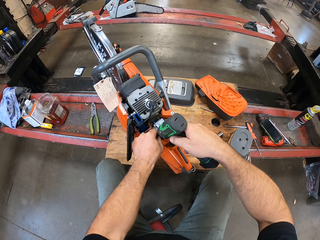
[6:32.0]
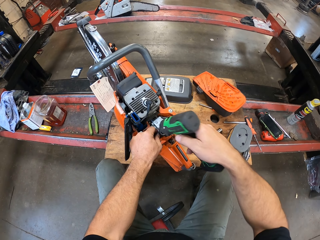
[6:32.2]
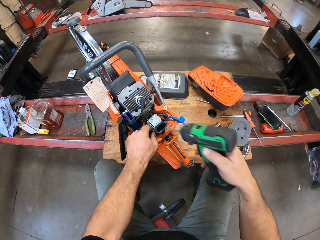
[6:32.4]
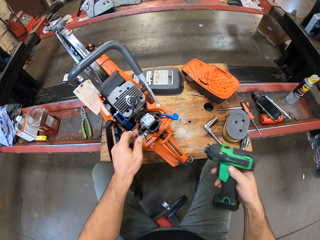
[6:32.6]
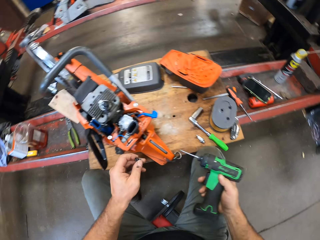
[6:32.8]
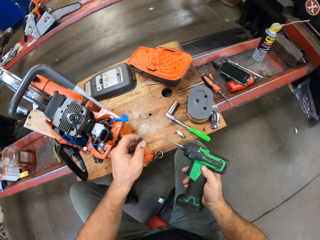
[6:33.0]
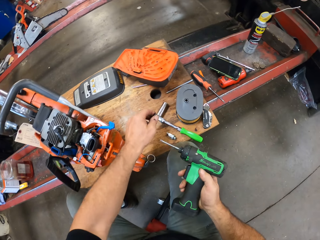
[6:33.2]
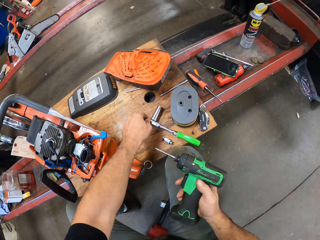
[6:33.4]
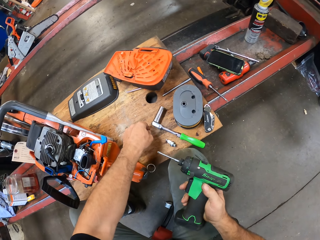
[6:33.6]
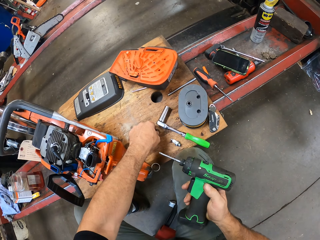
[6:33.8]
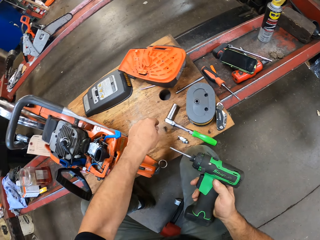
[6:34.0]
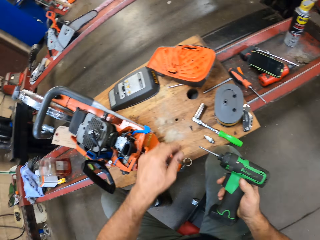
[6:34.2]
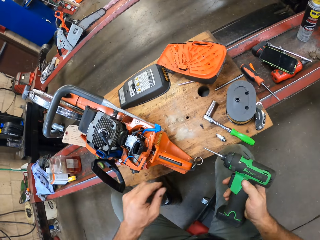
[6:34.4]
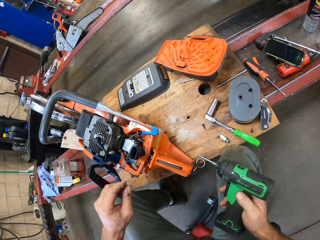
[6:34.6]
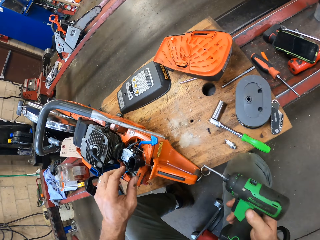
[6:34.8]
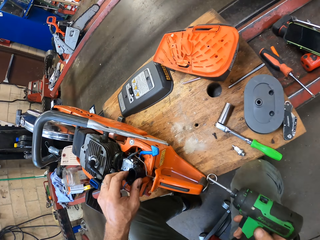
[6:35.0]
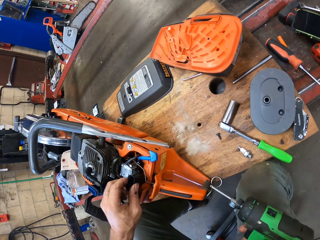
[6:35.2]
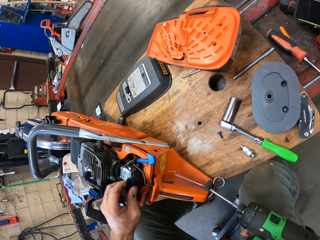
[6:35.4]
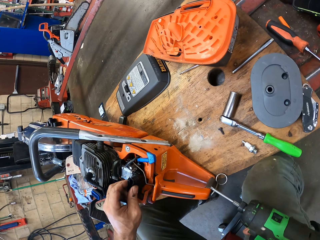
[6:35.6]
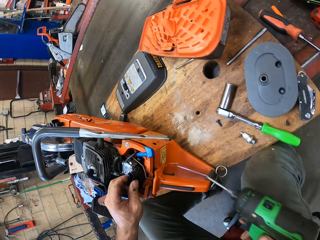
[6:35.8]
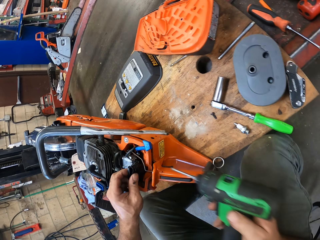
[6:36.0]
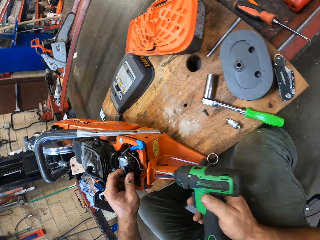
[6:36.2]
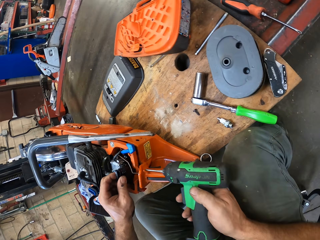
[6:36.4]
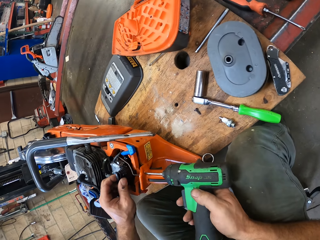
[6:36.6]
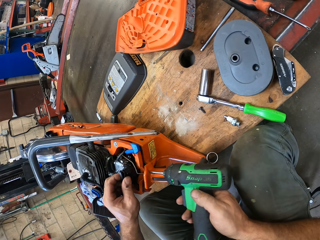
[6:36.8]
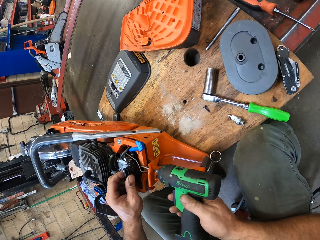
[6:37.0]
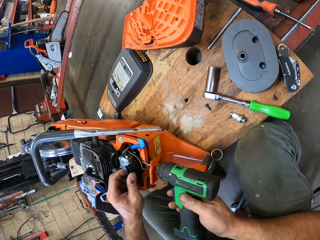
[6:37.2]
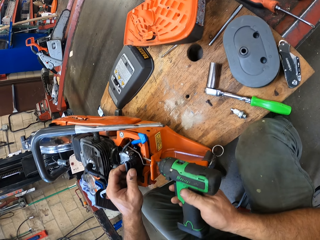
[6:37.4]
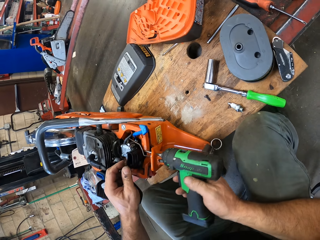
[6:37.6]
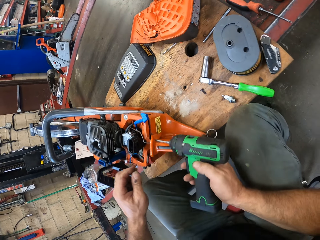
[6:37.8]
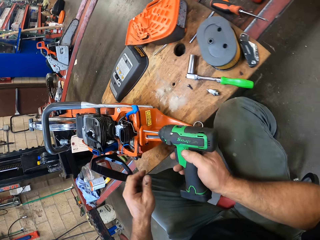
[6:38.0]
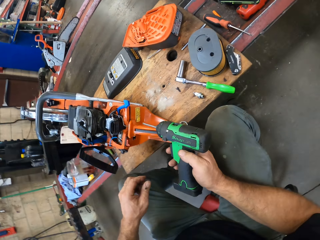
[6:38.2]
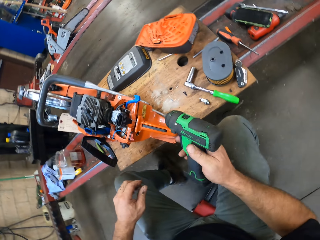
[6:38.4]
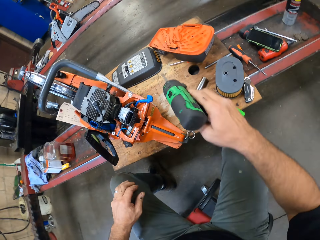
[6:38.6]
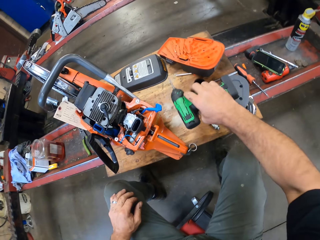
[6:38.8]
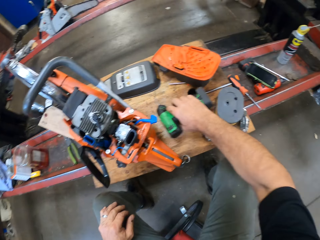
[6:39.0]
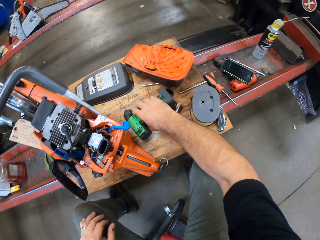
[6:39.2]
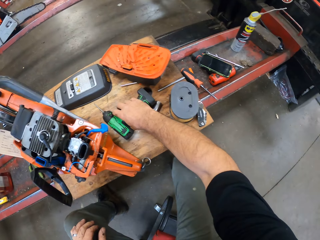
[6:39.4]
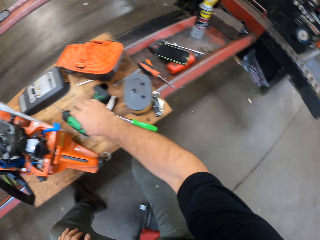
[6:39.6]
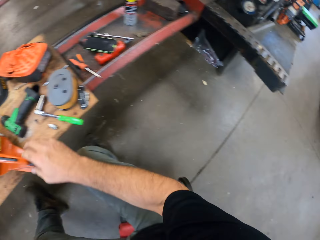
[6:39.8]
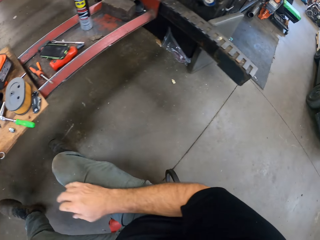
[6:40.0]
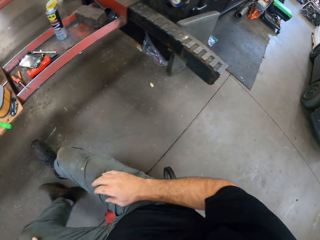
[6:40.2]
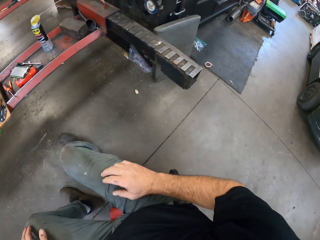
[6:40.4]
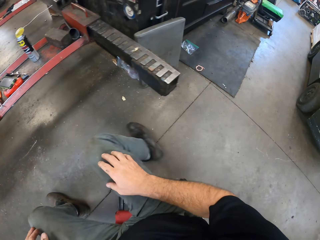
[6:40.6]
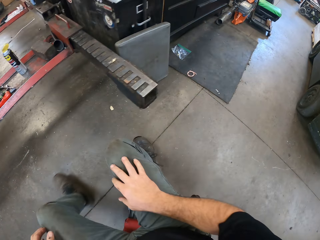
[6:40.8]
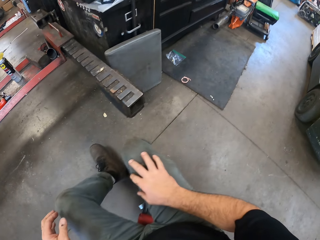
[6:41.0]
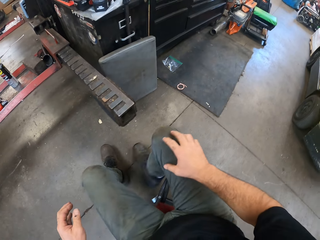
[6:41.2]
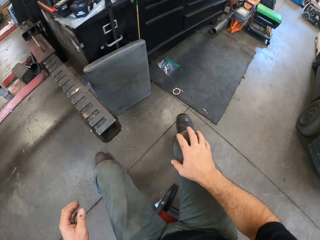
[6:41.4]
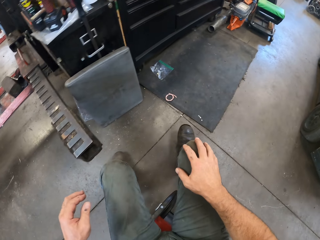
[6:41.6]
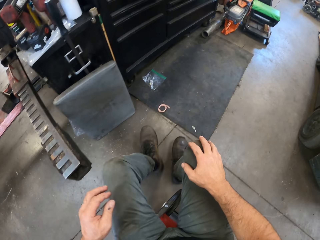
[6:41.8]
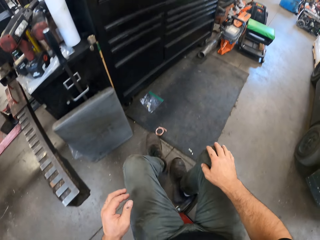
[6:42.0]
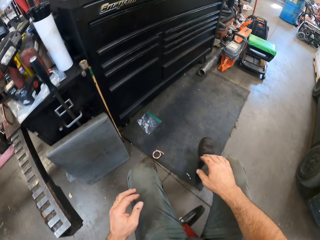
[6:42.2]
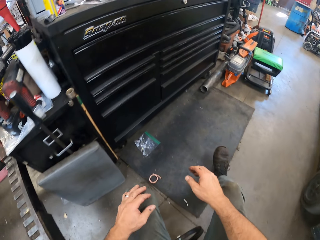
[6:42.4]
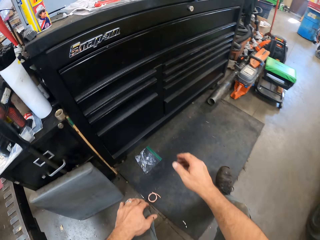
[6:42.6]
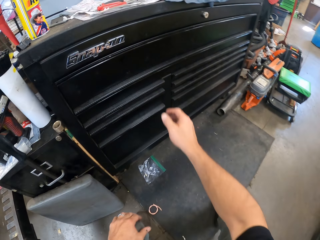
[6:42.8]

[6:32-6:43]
The camera wearer picks up the bolt from the Husqvarna chainsaw with his left hand. He drops the bolt on the work table. He touches the Husqvarna chainsaw with his left hand. He loosens the bolt with the electric drill in the Husqvarna chainsaw. He puts the electric drill on the work table. He moves with the rolling crawling seat in the garage.

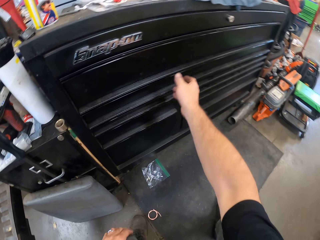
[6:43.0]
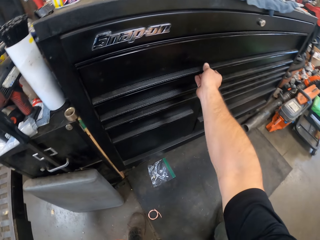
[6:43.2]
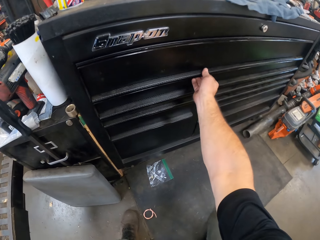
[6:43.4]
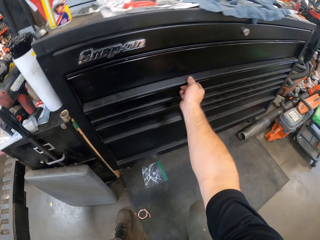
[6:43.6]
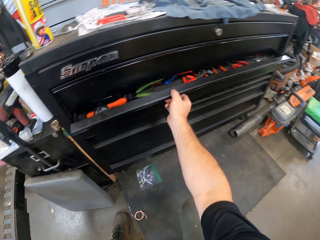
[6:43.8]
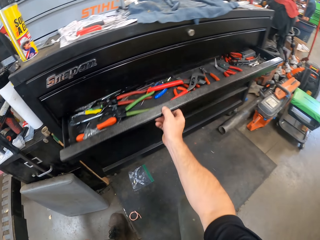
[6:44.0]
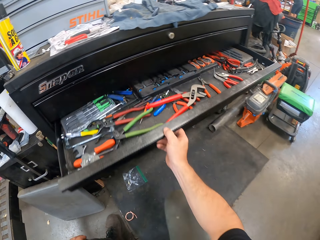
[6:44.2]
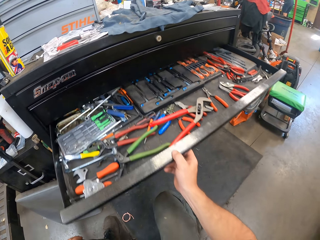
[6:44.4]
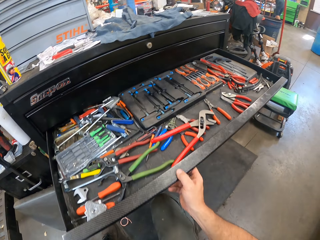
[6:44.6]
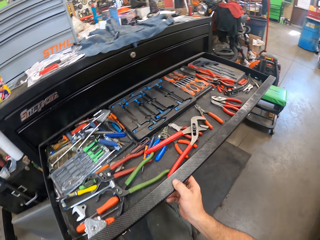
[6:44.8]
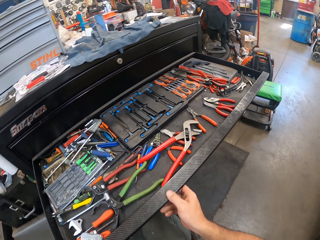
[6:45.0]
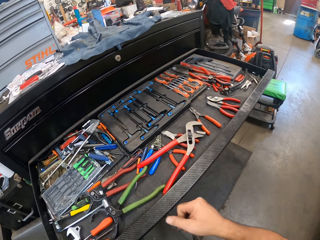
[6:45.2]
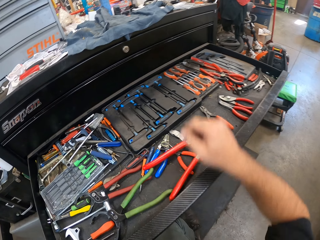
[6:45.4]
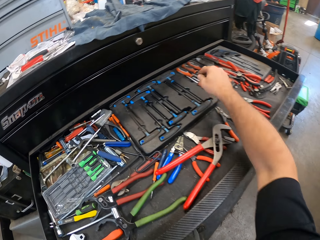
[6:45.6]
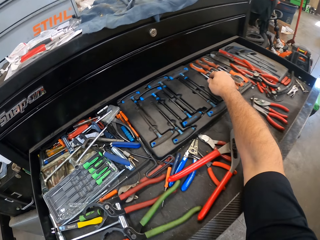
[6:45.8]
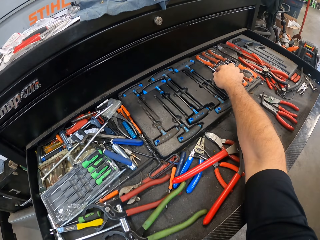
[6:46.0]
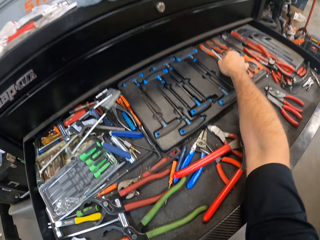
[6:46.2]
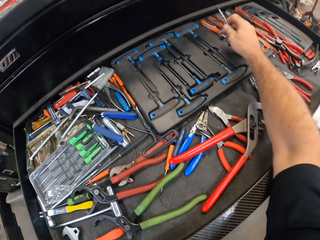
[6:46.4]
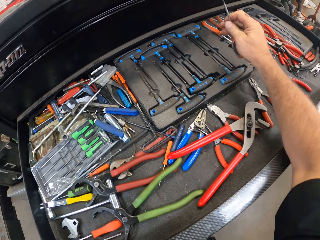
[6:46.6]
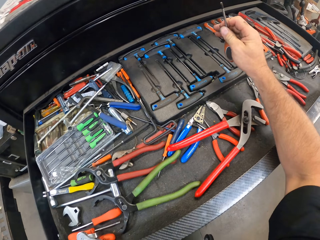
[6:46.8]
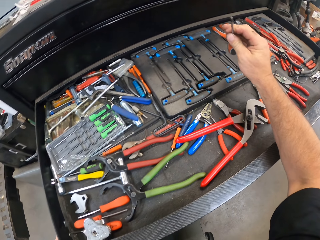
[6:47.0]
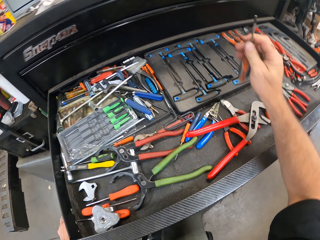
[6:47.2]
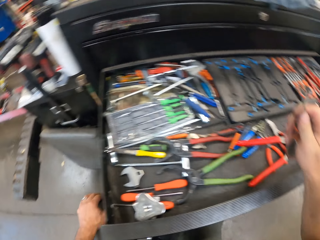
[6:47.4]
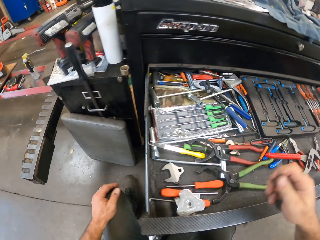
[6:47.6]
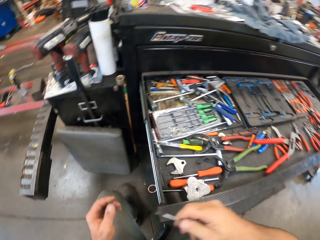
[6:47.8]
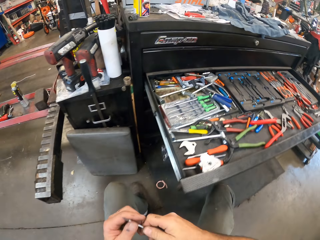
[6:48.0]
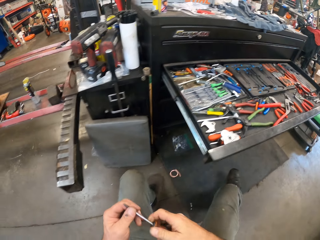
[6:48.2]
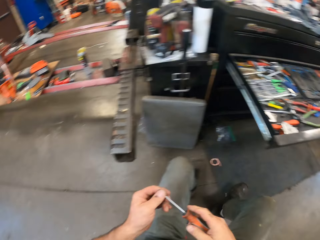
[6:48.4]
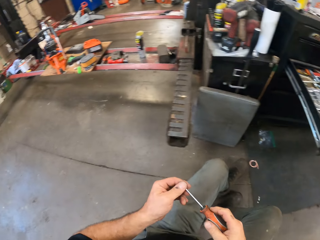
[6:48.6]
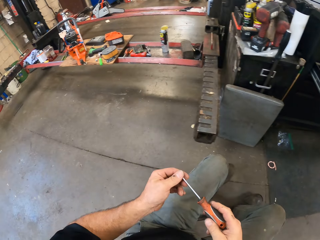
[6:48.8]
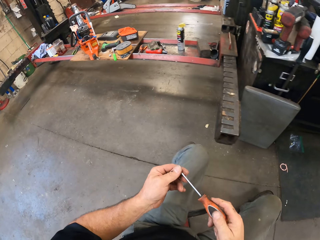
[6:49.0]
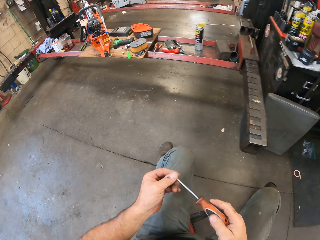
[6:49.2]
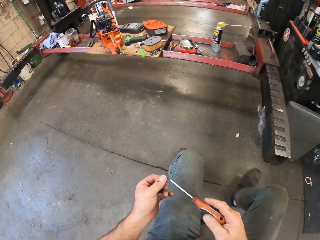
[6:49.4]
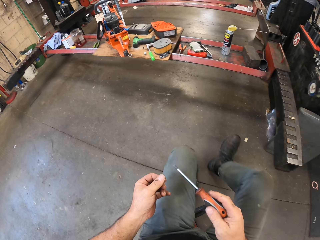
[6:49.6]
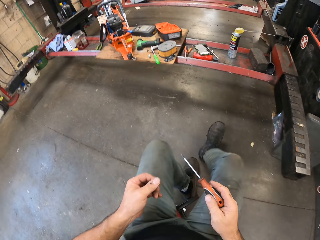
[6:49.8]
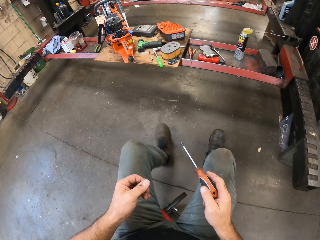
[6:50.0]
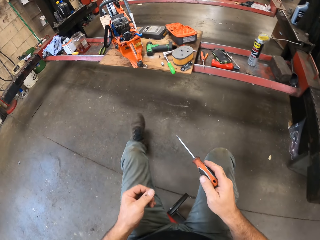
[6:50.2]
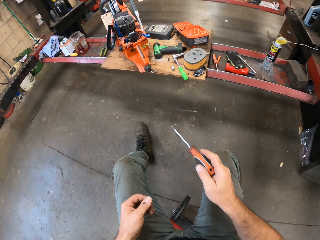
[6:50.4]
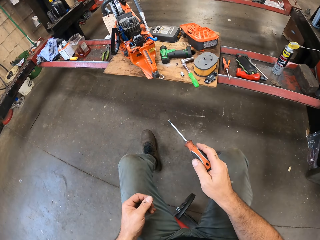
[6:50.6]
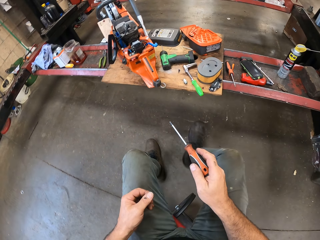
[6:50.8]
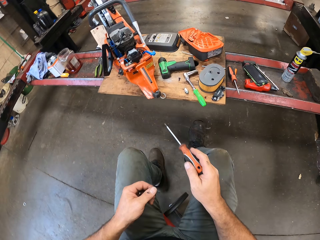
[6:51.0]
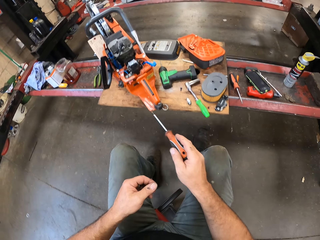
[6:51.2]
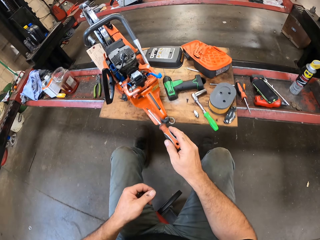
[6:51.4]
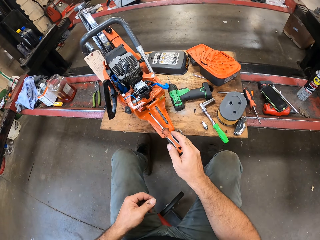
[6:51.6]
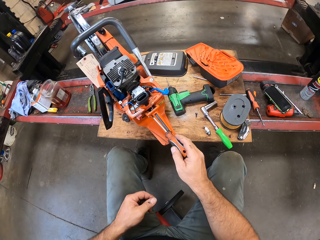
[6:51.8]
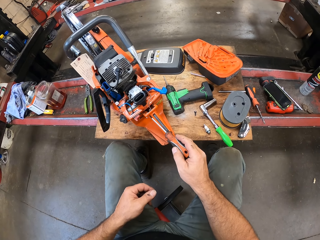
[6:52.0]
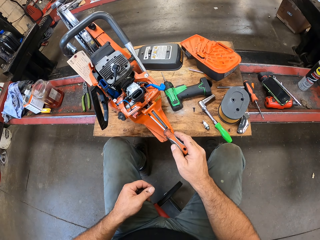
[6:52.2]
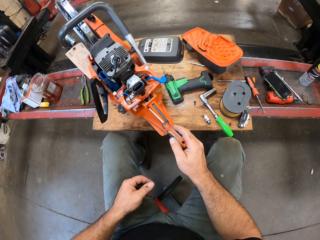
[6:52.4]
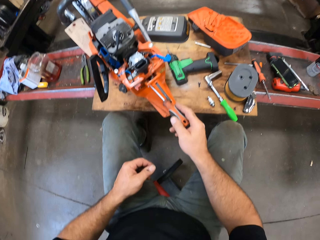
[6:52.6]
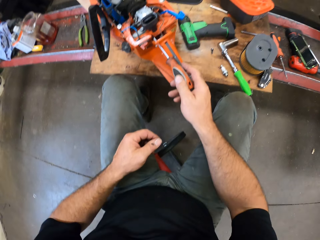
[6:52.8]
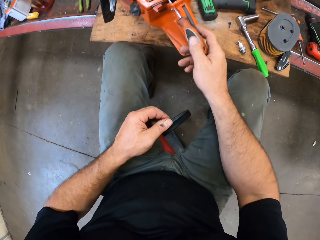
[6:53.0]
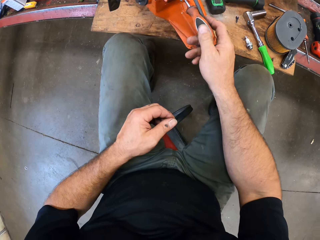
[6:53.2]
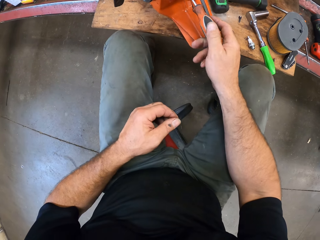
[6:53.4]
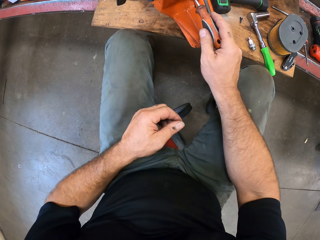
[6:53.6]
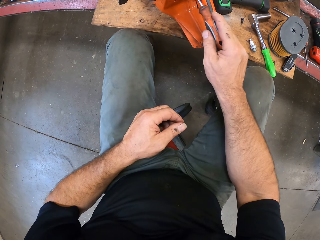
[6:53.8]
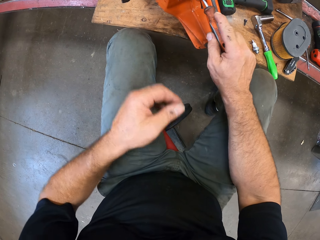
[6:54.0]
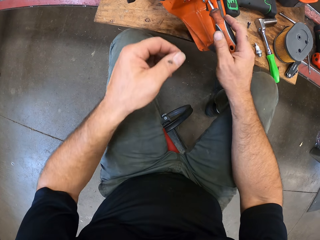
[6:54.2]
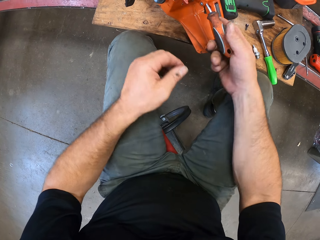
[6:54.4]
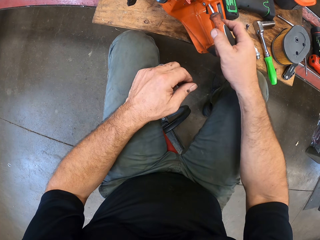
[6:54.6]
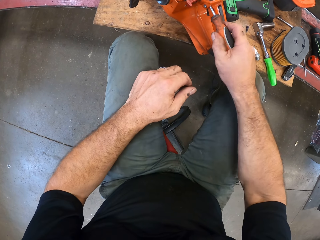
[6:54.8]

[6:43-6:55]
The camera wearer opens a drawer with his right hand. He picks up a screwdriver from the drawer with his right hand. He moves with the rolling crawling seat in the garage. He stares at the Husqvarna chainsaw. He loosens the bolt with the screwdriver.
